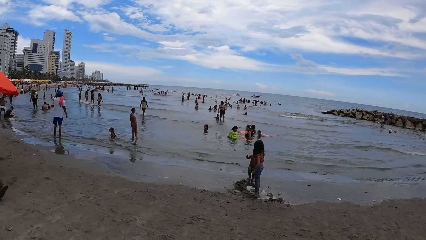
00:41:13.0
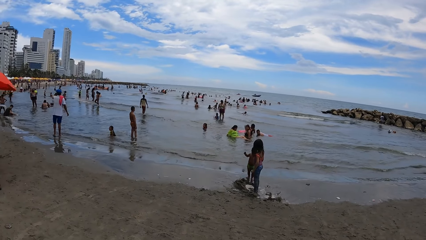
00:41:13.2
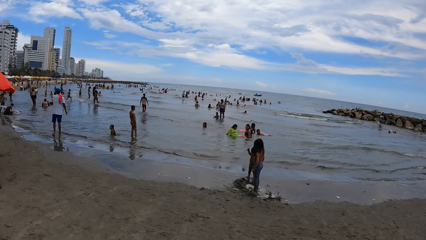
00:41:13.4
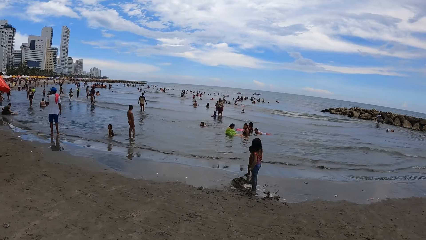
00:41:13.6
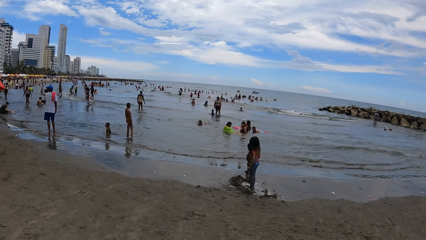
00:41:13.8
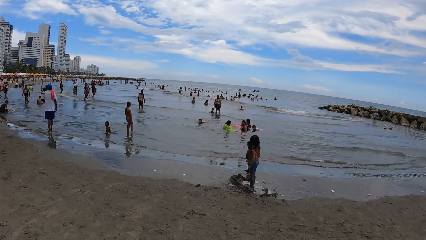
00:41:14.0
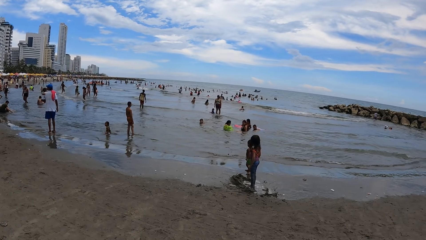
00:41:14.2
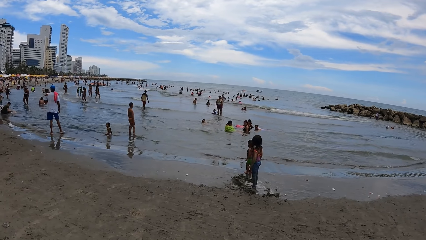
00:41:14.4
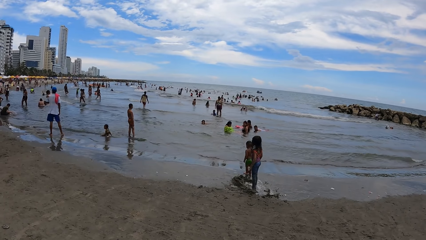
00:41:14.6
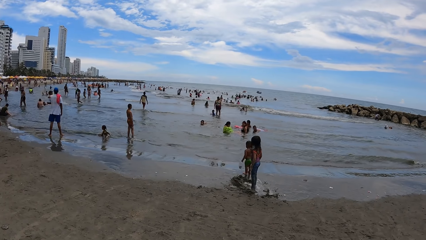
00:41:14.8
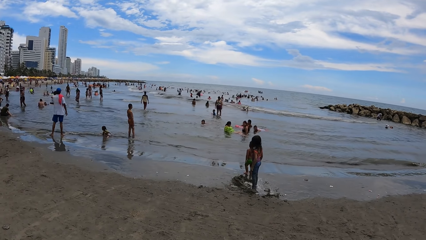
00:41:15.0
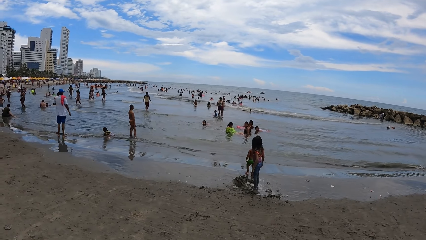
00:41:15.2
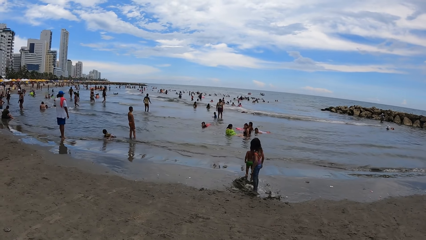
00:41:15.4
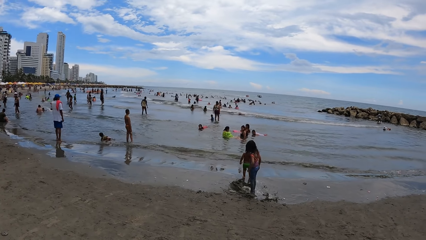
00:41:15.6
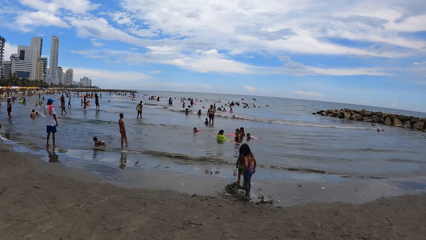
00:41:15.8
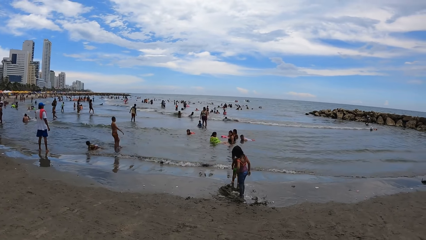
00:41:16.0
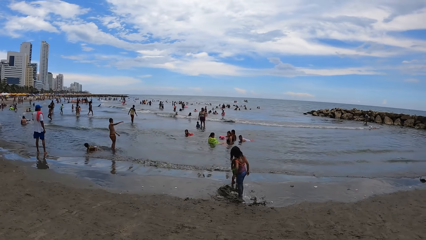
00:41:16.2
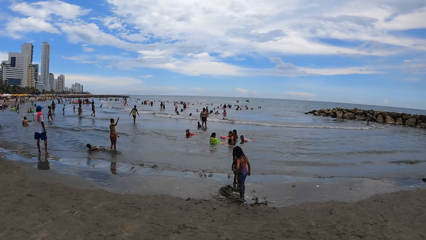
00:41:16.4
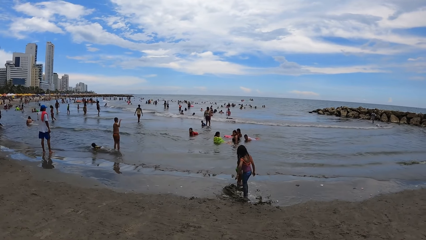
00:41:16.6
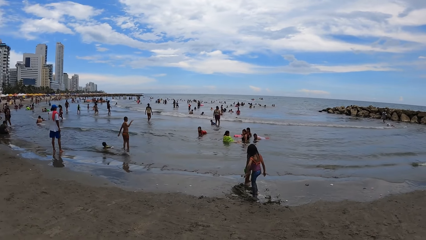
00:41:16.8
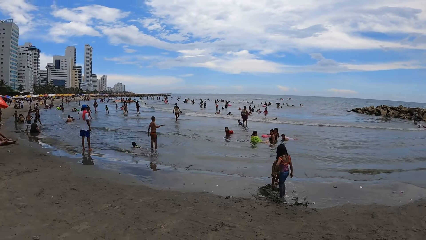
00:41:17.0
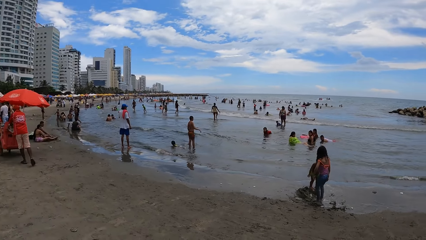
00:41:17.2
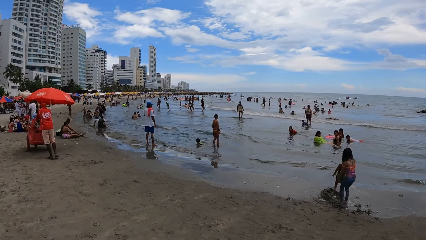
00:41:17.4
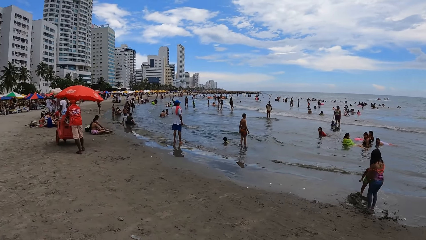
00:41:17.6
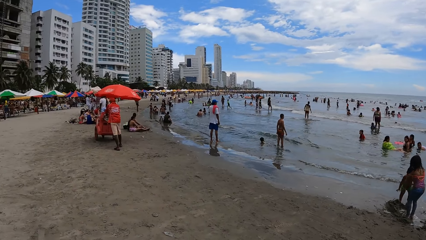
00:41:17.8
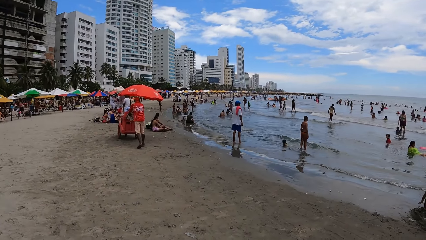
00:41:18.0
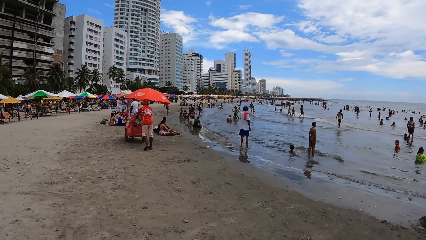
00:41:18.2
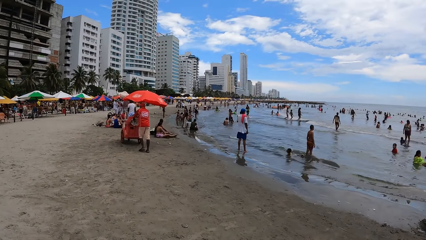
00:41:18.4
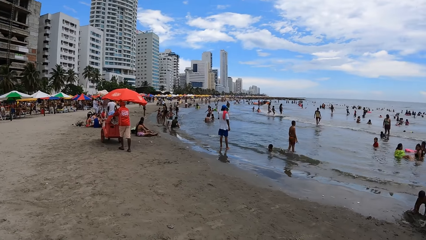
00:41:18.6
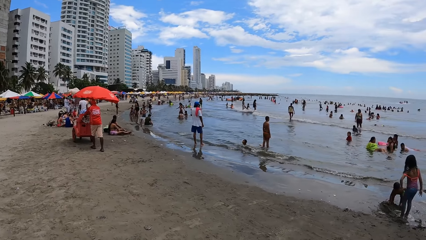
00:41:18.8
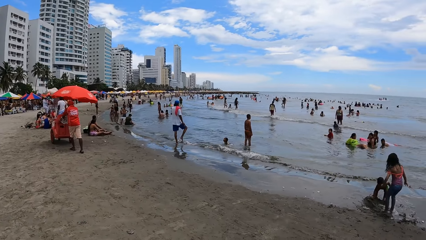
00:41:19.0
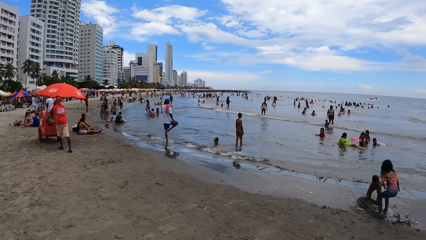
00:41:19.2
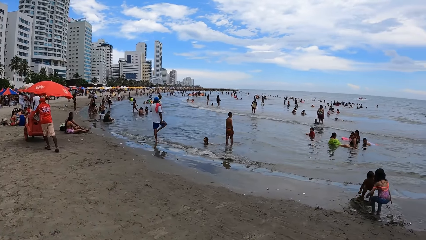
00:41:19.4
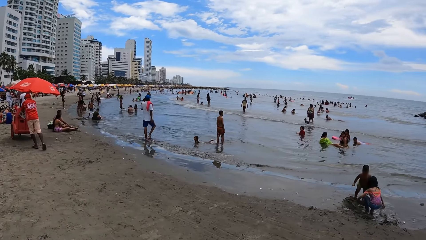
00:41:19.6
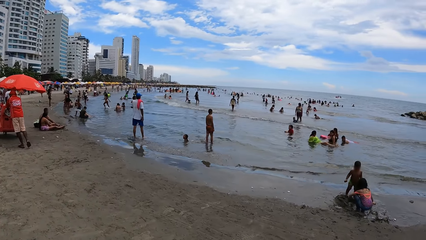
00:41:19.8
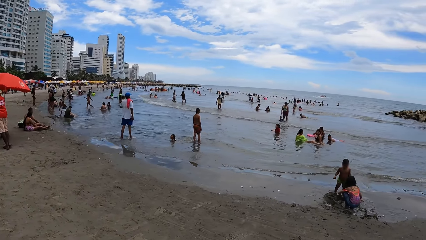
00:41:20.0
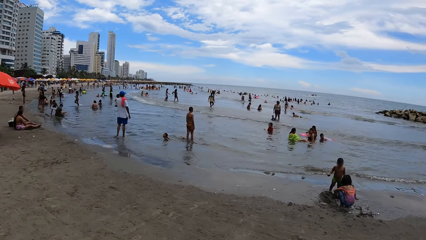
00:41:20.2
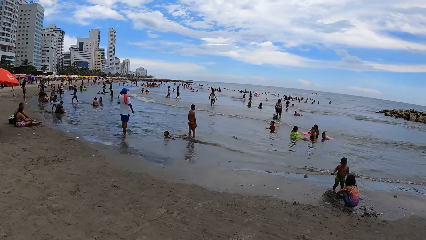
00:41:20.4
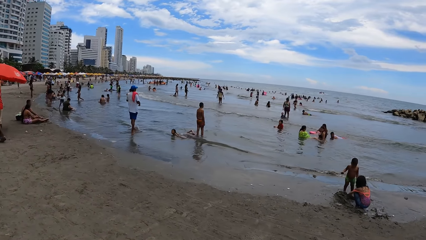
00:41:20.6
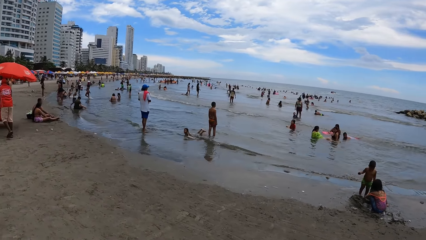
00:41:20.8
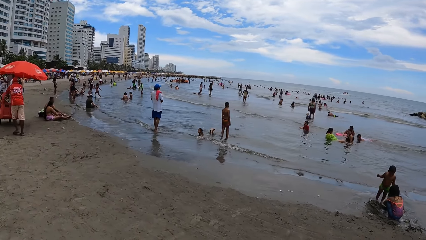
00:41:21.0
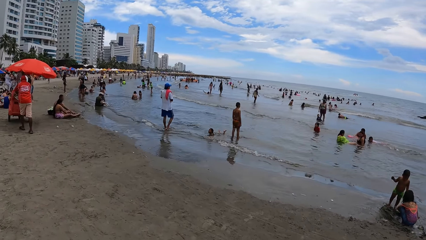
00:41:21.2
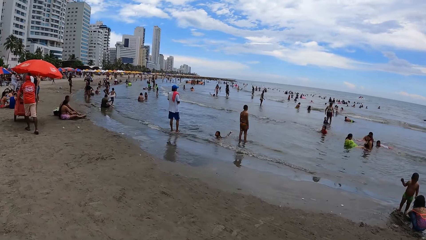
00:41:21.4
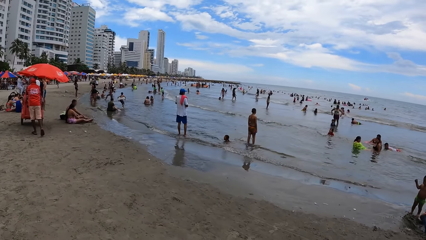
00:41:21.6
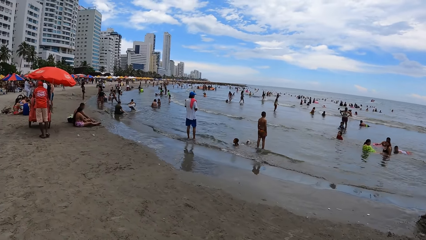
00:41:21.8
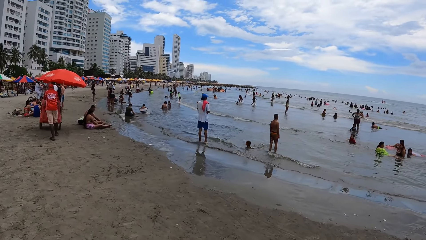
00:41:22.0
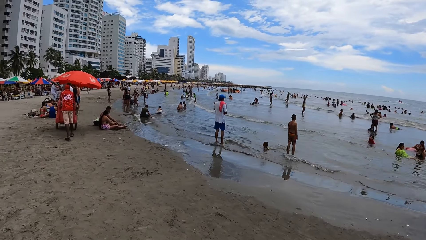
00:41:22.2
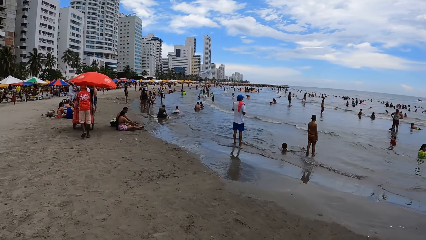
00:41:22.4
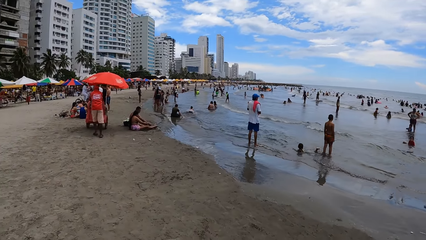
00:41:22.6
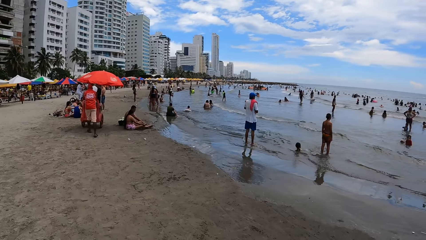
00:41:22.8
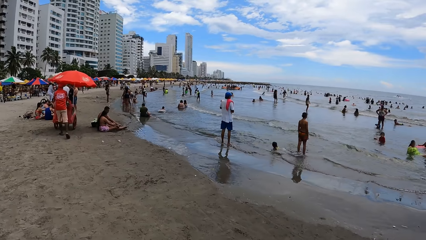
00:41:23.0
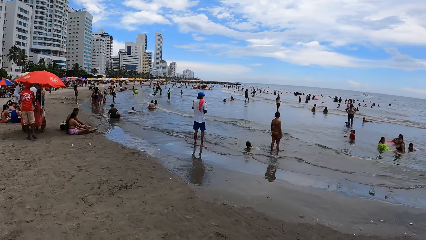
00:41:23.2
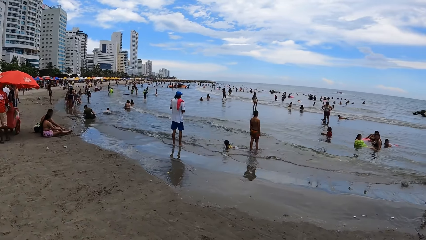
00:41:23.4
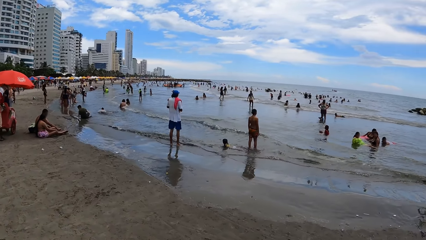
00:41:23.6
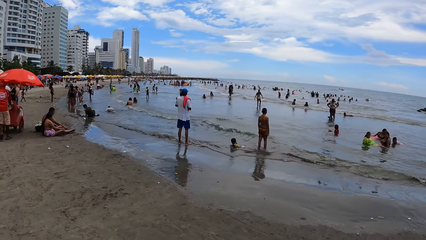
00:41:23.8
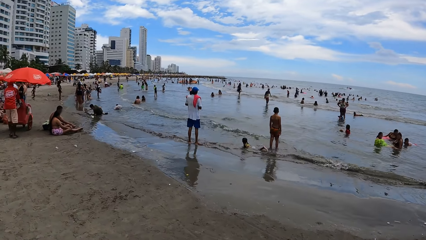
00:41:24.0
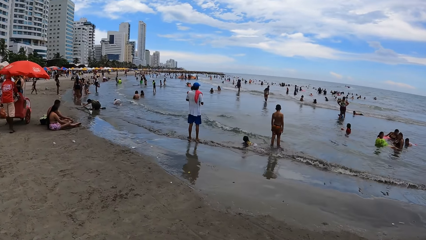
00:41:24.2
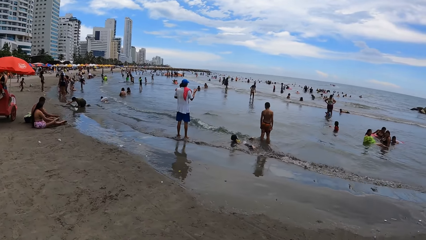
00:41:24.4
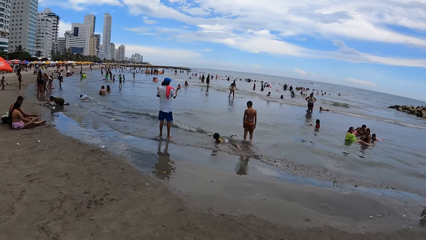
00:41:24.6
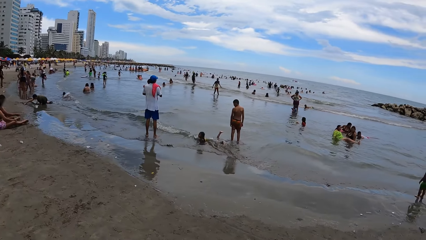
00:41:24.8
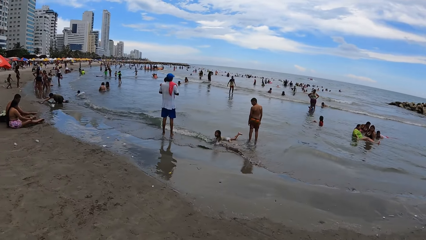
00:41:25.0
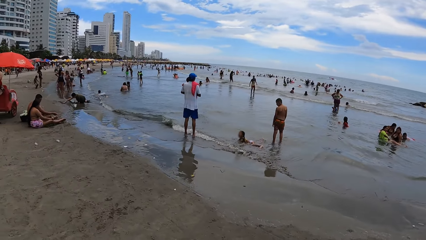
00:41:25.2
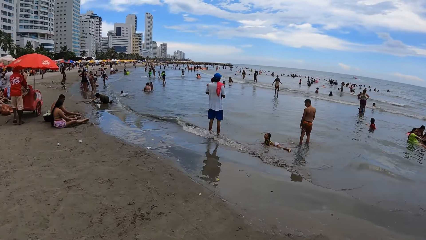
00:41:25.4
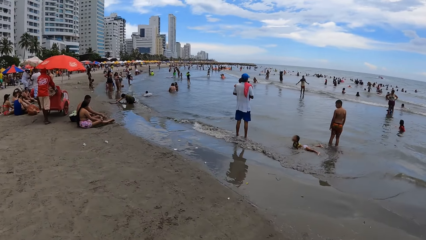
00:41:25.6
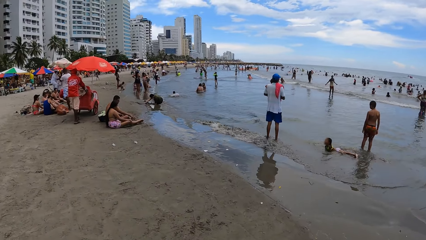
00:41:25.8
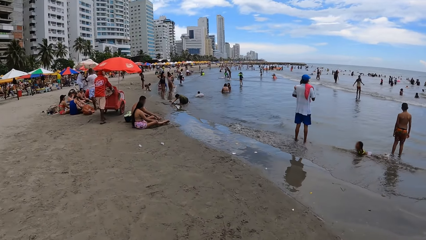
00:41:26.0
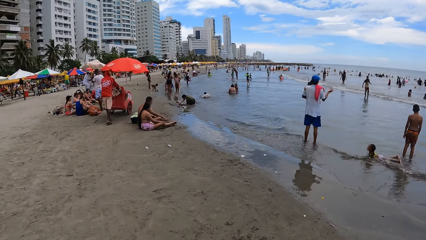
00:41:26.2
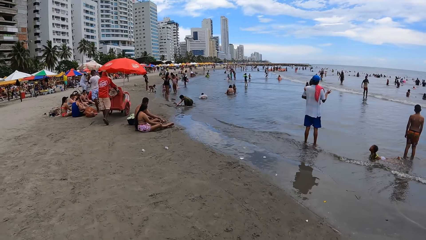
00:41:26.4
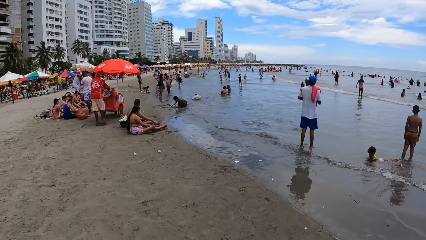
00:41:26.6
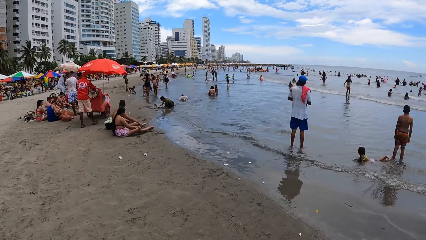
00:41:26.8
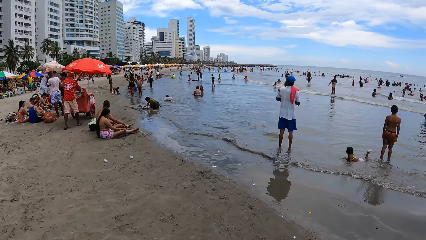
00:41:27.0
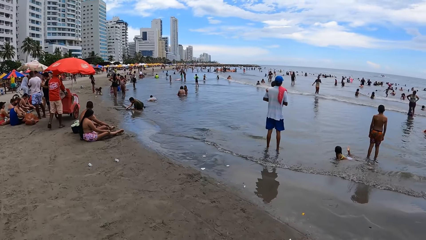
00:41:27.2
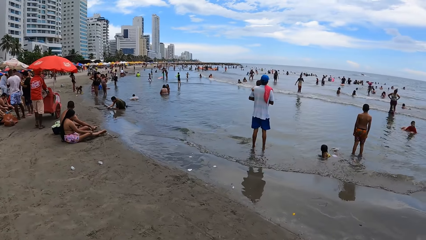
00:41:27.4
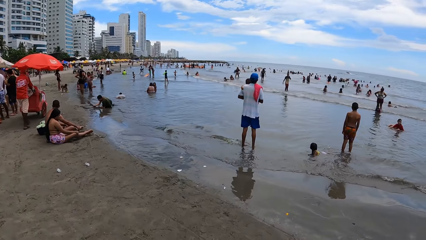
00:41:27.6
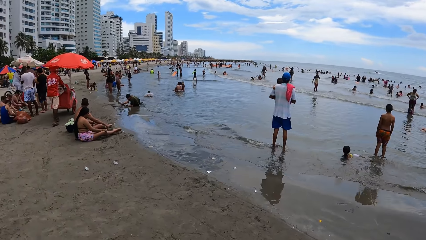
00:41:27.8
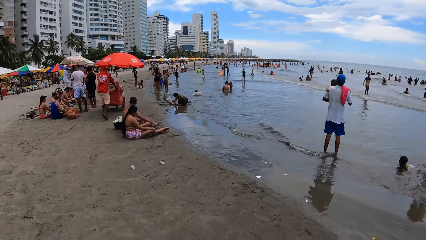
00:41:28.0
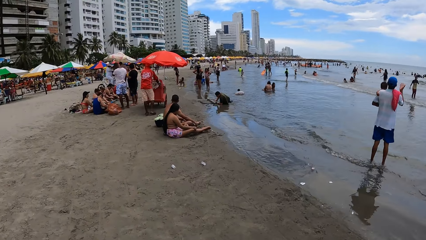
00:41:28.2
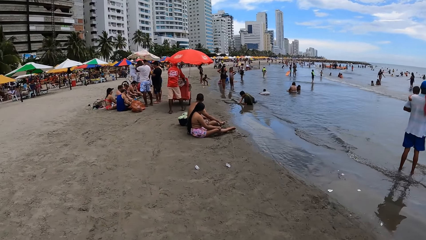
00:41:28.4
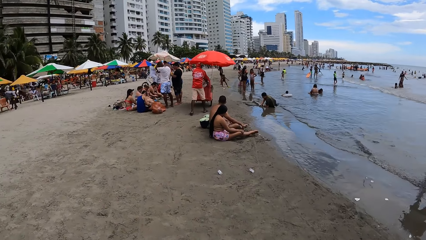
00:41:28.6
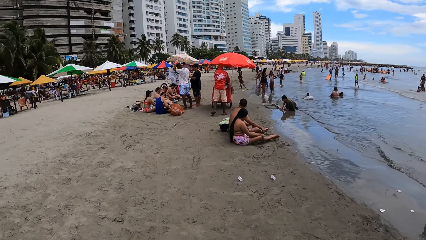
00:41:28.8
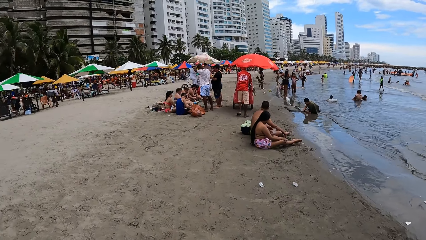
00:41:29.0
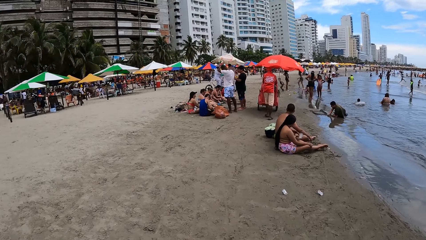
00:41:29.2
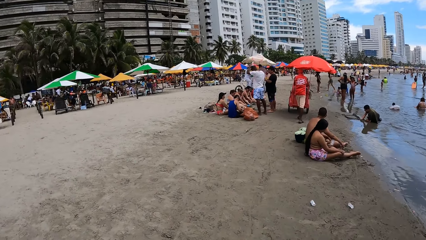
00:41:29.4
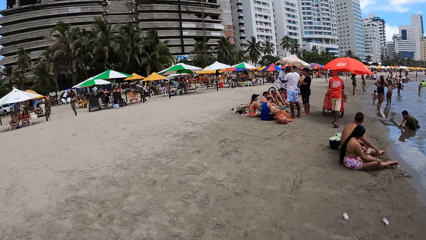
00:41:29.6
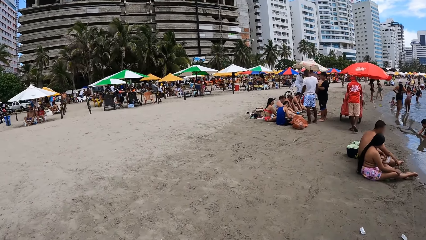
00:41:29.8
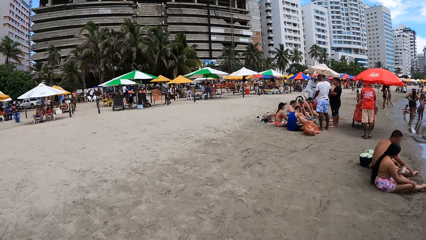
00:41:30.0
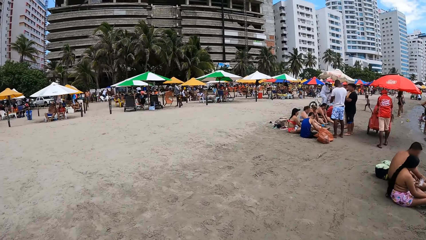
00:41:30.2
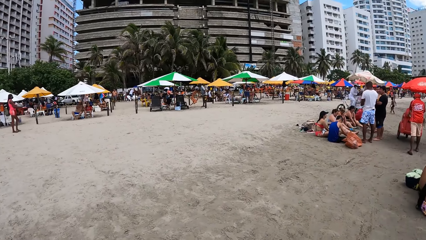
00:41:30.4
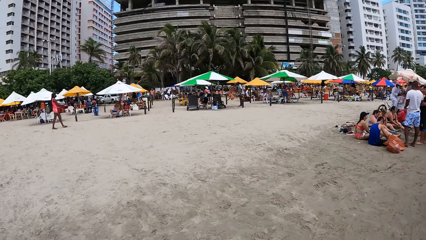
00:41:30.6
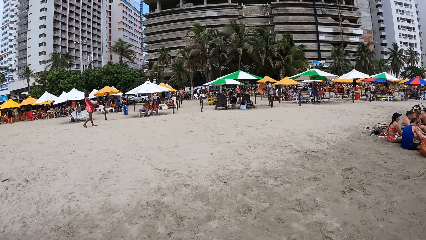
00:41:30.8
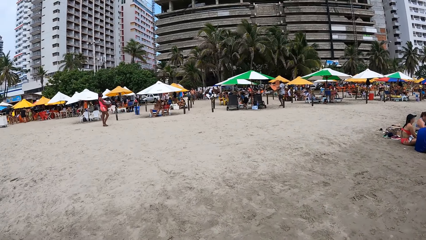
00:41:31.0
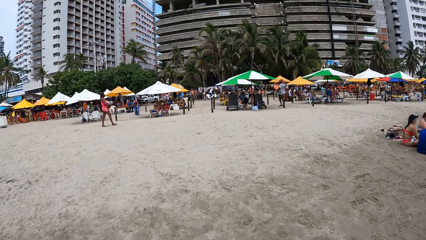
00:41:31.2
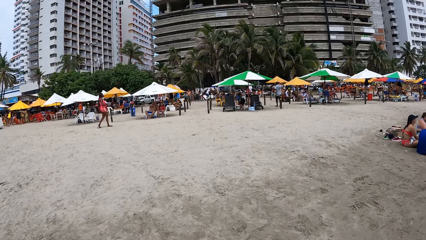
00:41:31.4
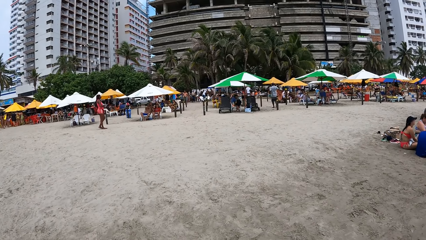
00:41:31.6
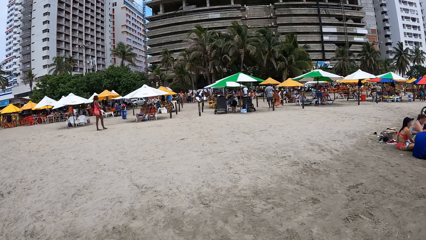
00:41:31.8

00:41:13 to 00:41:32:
The camera wearer looks around. They look around. They walk in the beach. They walk around. They look around. They look around the beach. They look around.
